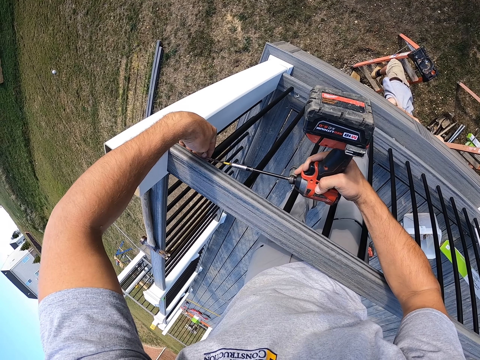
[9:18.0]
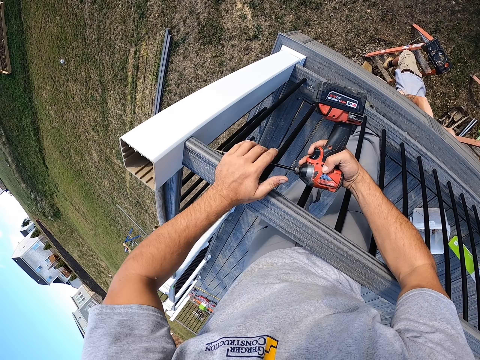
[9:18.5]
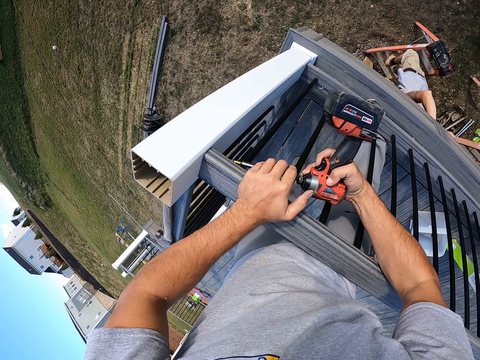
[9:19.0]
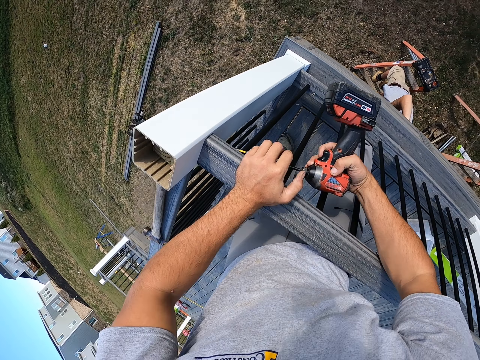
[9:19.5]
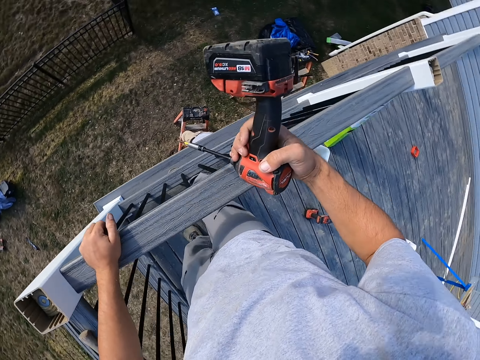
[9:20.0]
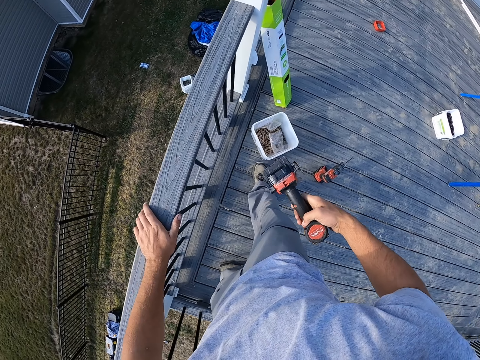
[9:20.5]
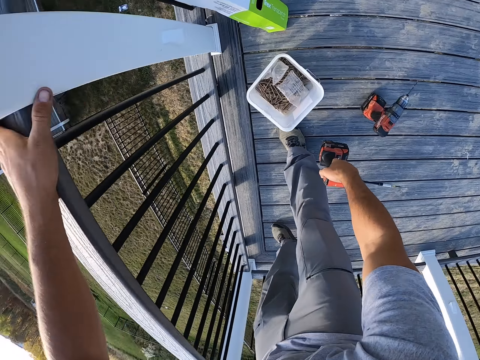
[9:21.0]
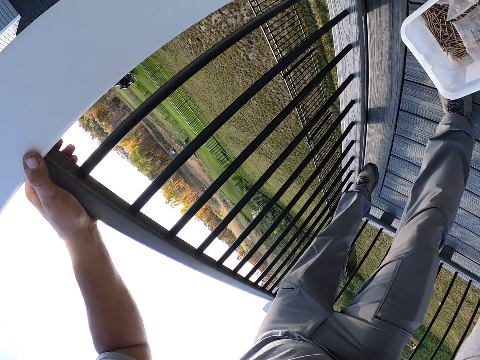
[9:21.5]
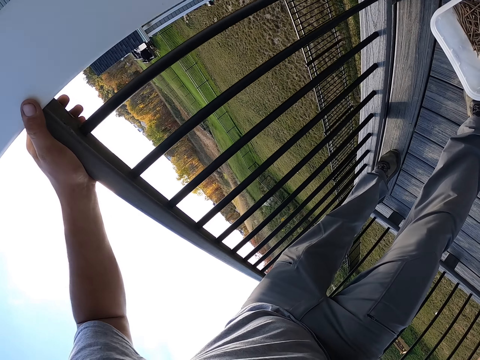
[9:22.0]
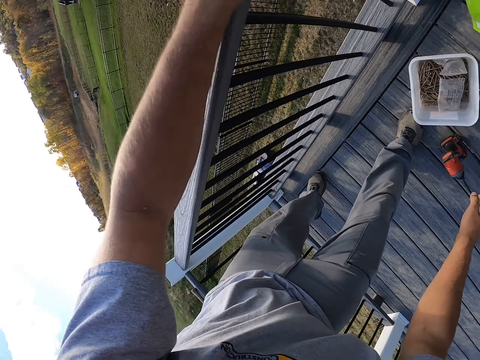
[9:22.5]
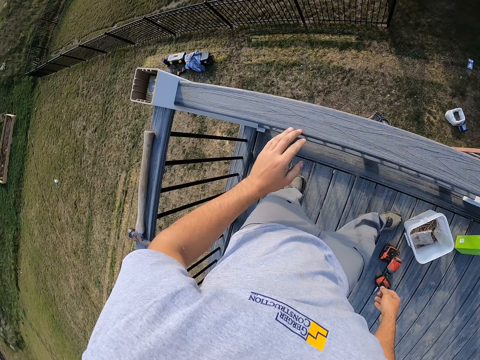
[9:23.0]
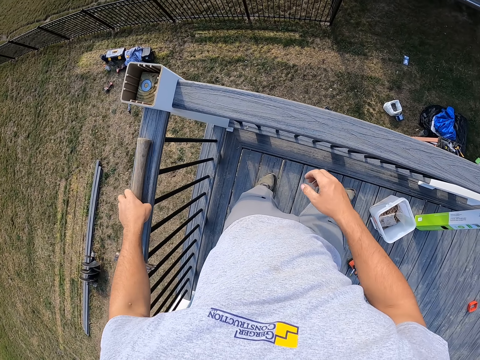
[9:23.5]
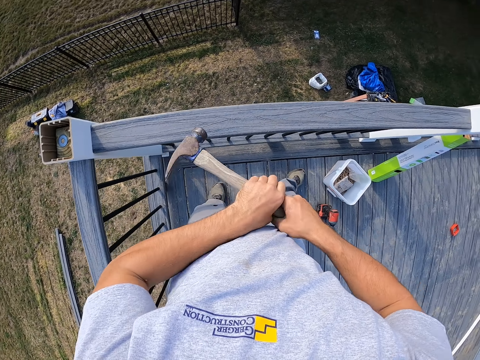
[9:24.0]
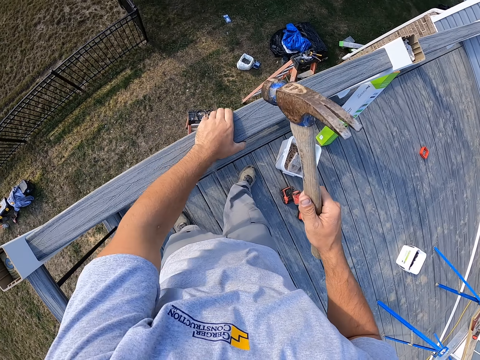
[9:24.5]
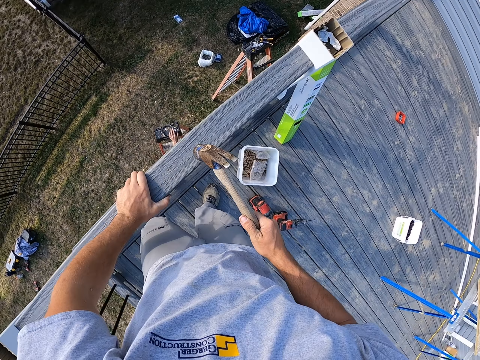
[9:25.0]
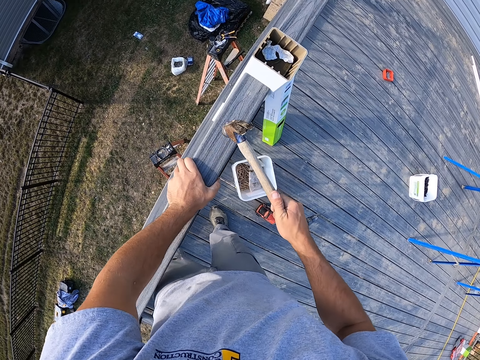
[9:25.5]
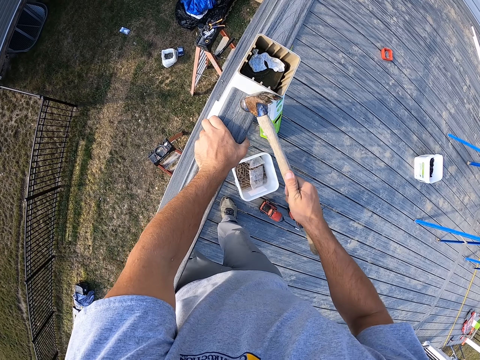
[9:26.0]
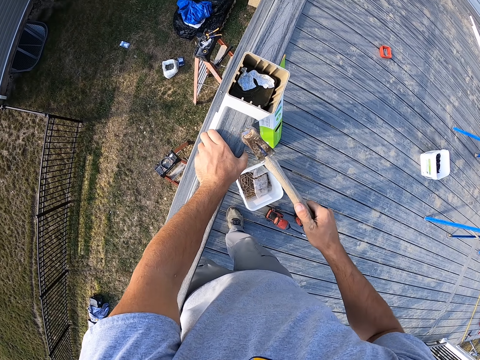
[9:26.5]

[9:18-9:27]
The camera wearer drives a screw into the fence pole. They put the electric screwdriver on the floor. They pick up the hammer and hammer the fence.

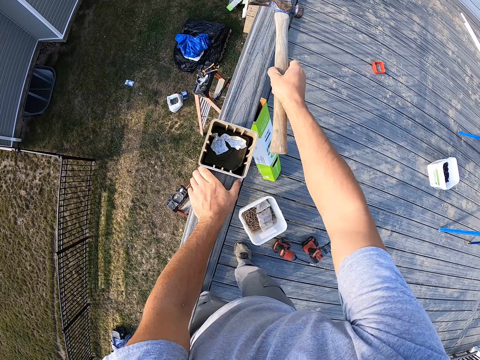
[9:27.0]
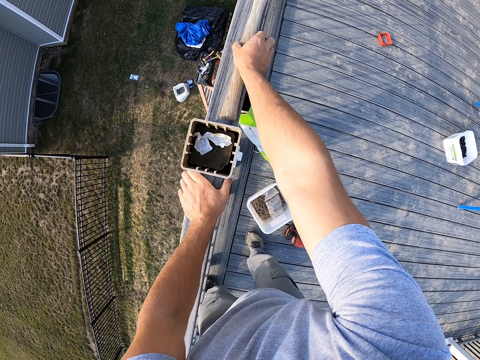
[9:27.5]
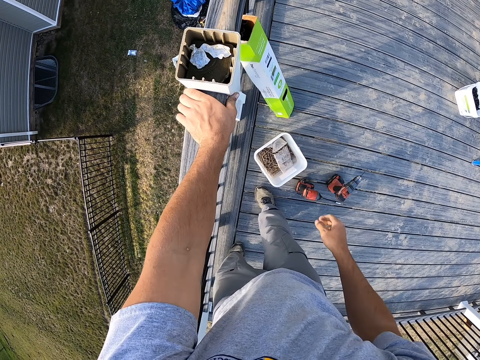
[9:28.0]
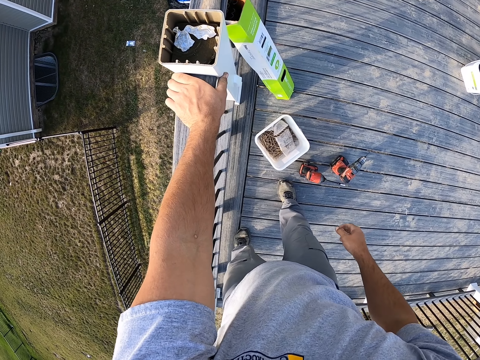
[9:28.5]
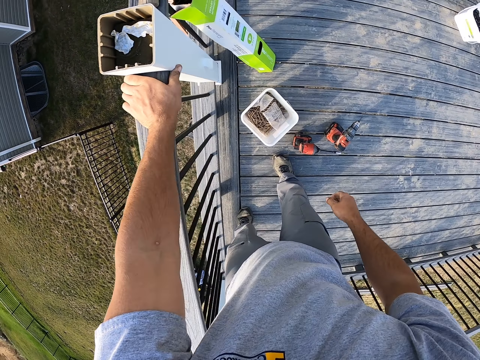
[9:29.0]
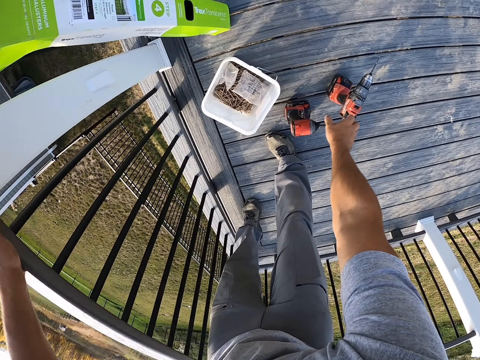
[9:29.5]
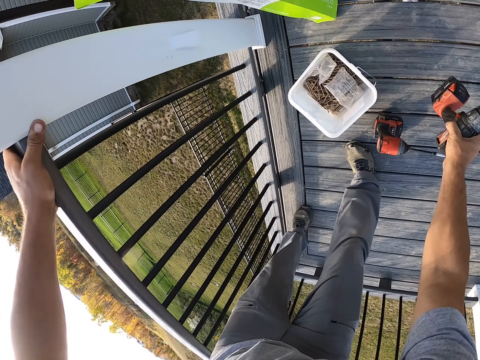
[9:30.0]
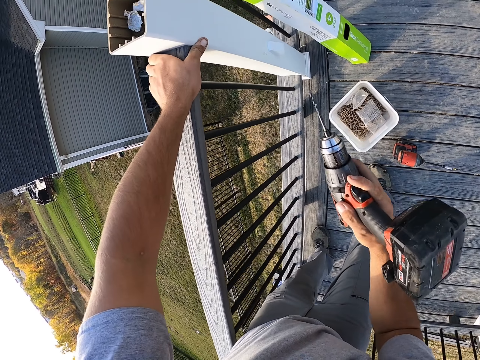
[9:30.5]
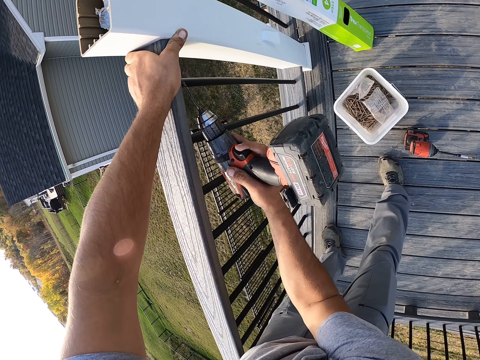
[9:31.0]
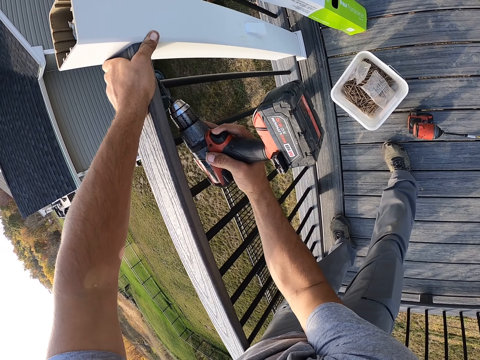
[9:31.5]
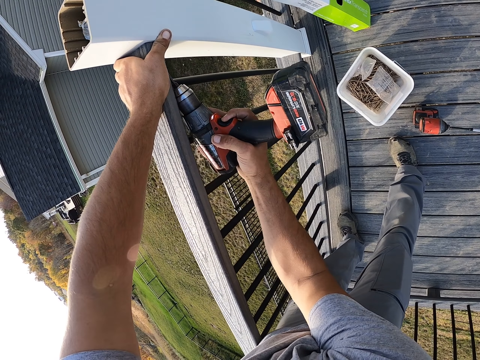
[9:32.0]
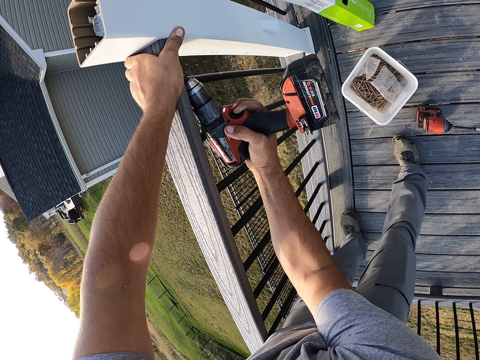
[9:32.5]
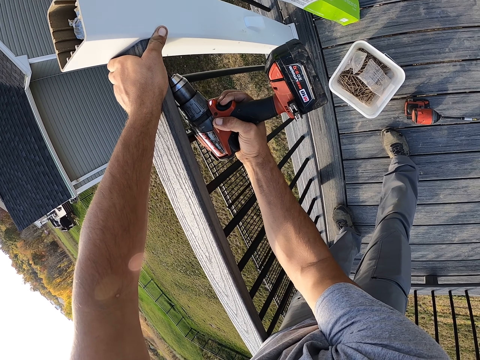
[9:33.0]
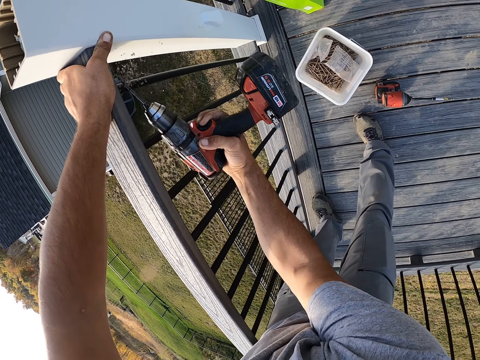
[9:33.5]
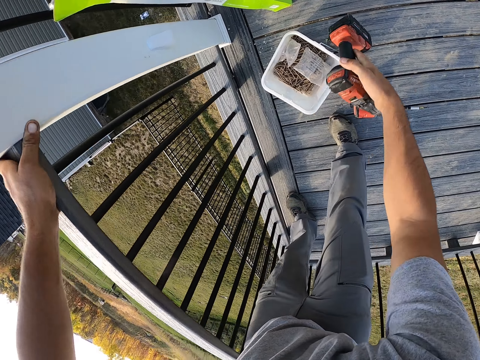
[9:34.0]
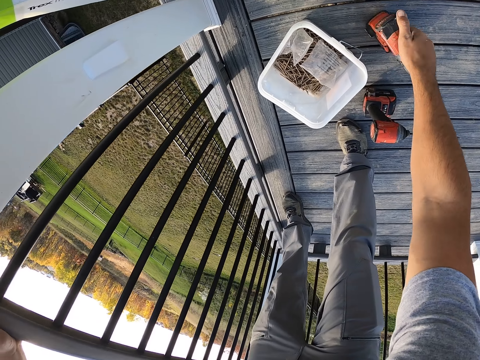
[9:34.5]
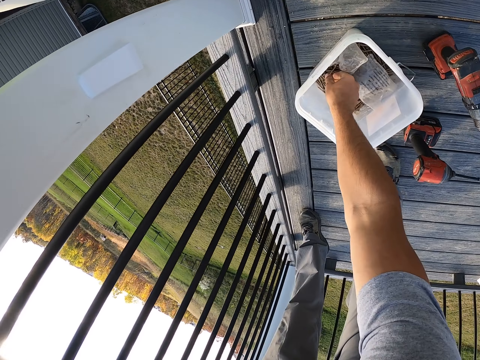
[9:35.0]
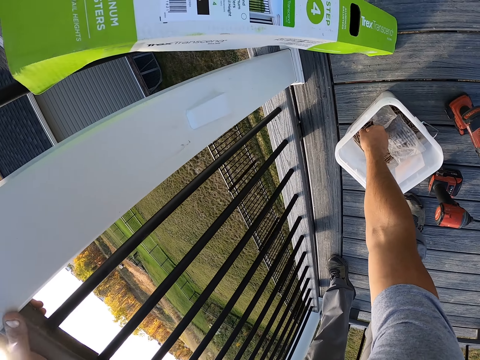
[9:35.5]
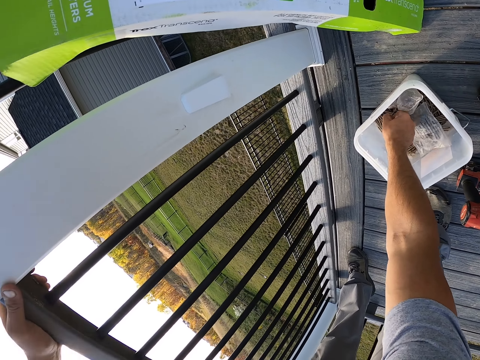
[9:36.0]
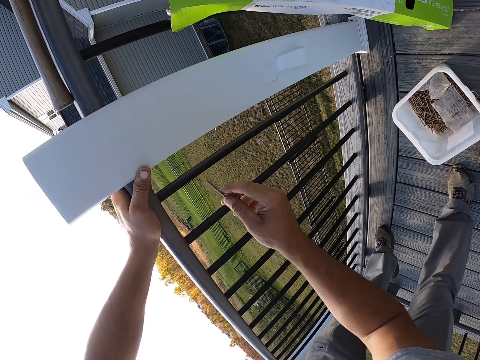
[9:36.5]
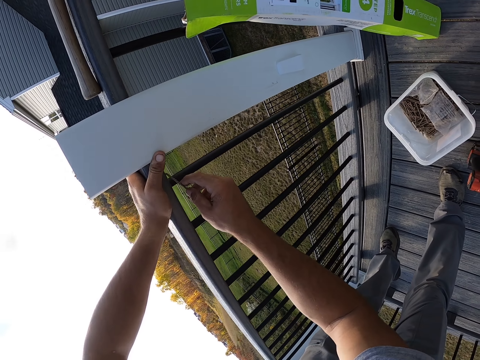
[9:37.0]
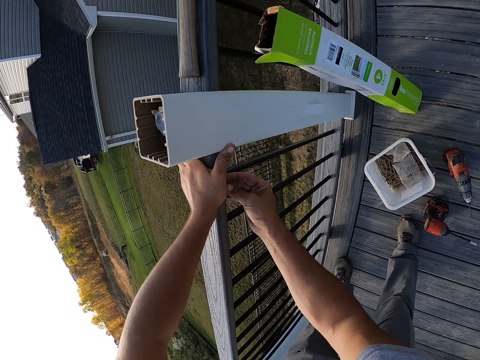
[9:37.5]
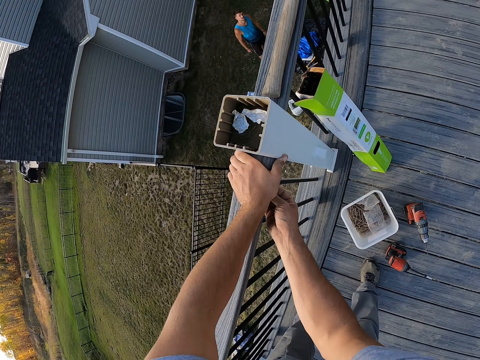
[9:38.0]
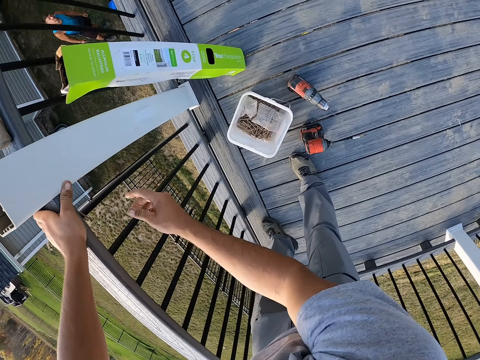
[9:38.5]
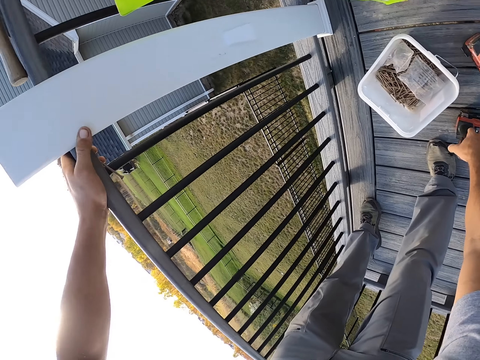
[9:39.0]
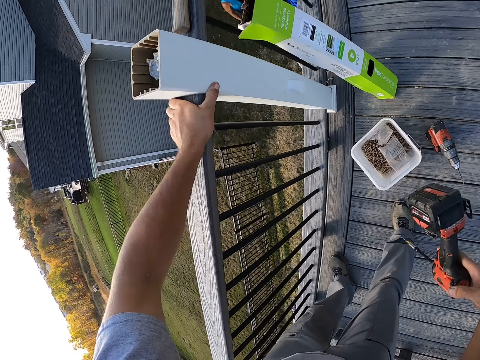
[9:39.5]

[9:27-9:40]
The camera wearer puts the hammer on the fence. They pick up the electric drill and turn the electric drill. They drill a hole into the fence pole. They put the electric drill on the floor. They pick up a screw and put the screw on the fence pole. They pick up the electric screwdriver and turn the electric screwdriver.

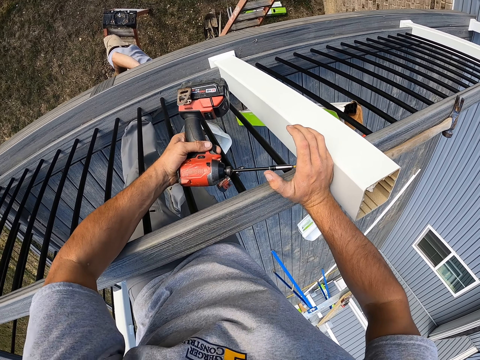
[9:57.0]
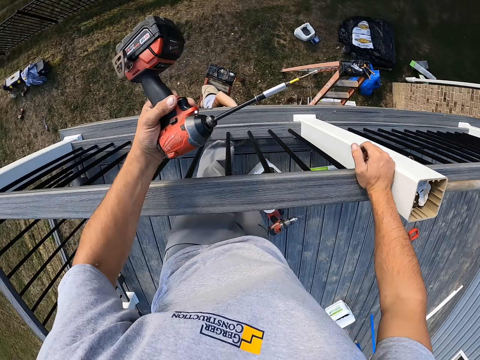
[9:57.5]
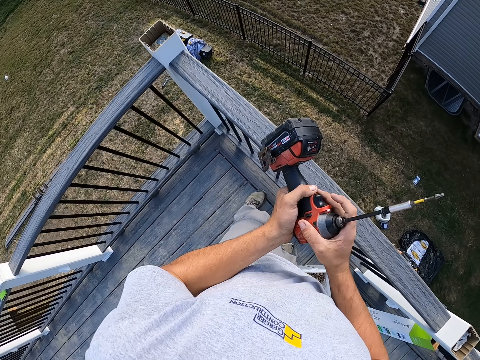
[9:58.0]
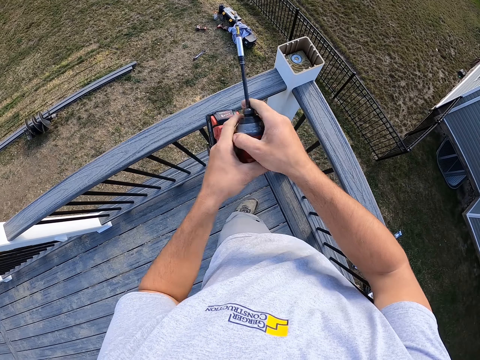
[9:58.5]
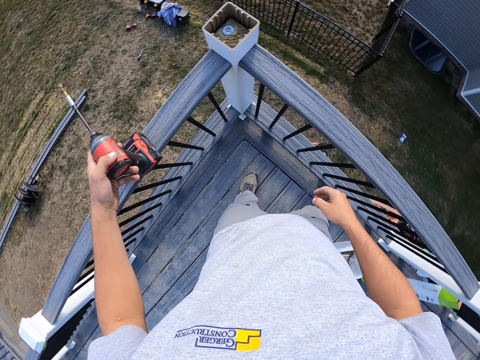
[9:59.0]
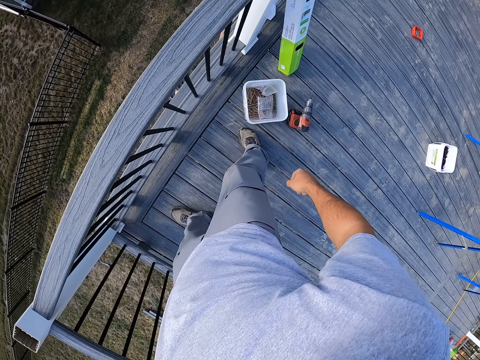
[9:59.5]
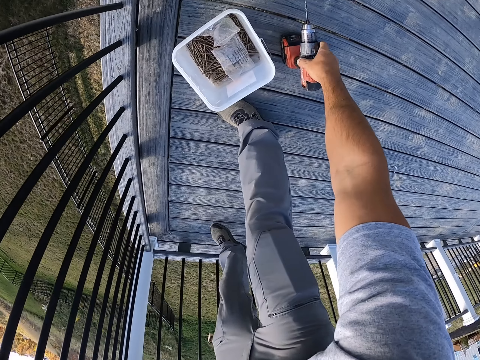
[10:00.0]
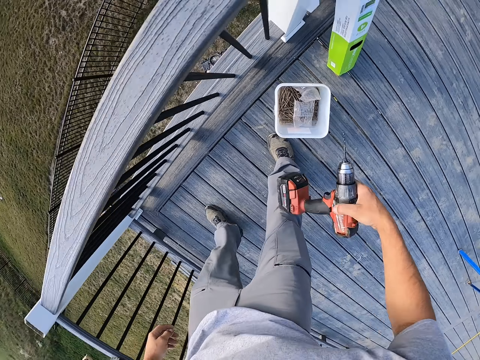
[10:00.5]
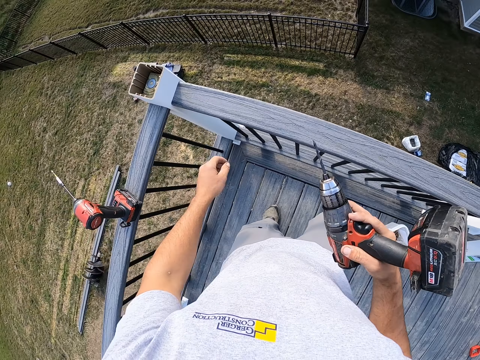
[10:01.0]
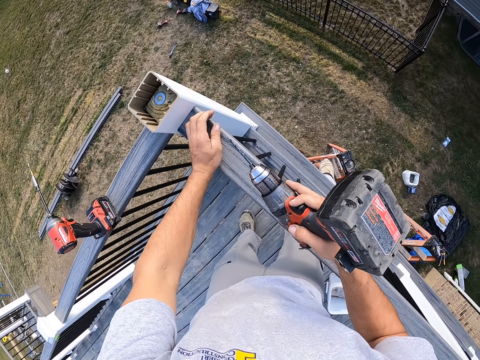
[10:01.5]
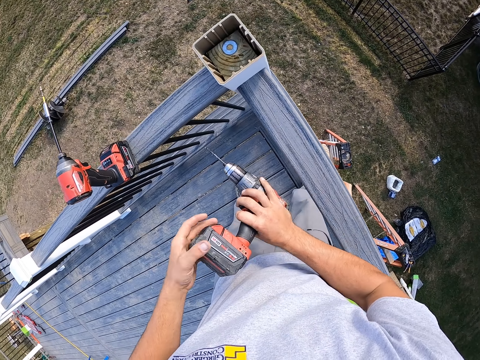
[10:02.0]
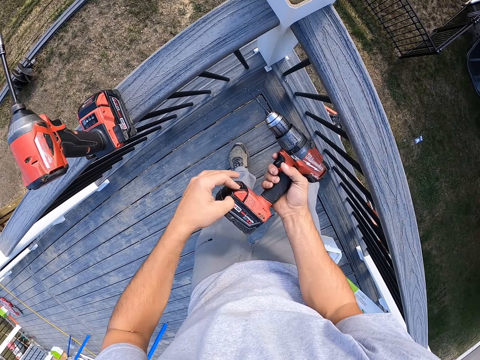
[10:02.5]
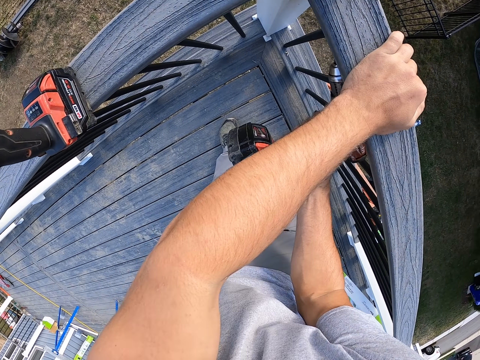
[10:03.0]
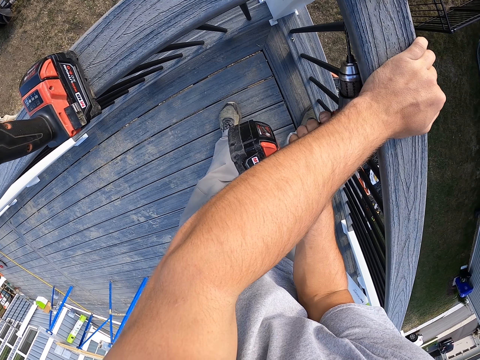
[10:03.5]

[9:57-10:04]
The camera wearer puts the electric screwdriver on the fence. They pick up the electric drill.
